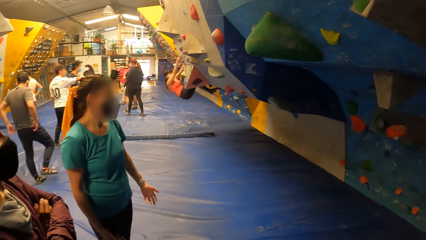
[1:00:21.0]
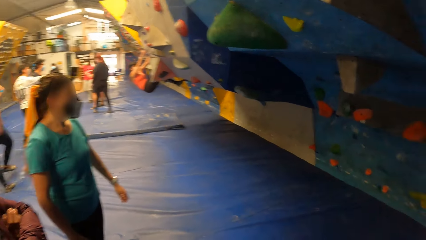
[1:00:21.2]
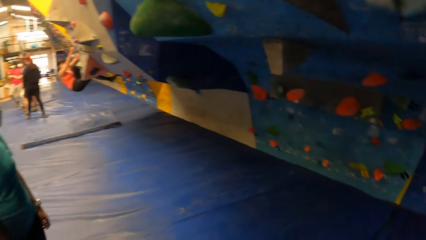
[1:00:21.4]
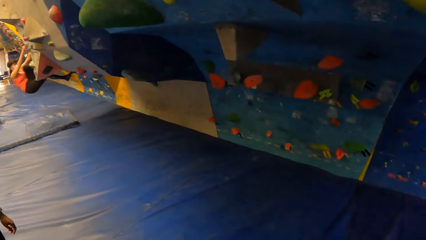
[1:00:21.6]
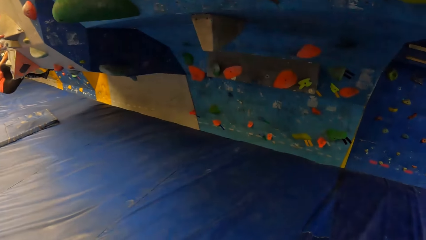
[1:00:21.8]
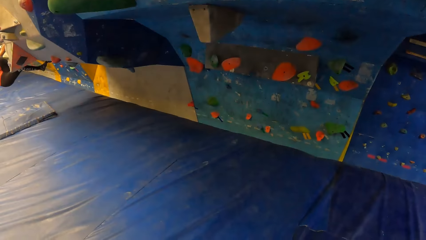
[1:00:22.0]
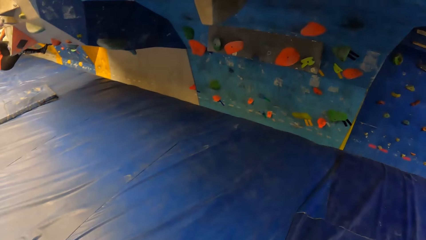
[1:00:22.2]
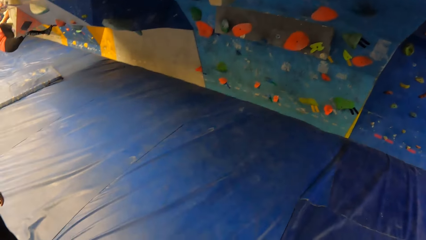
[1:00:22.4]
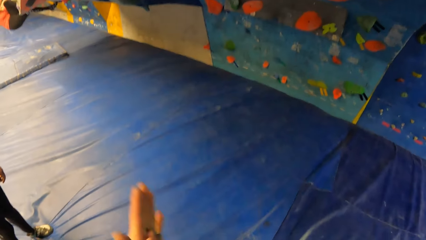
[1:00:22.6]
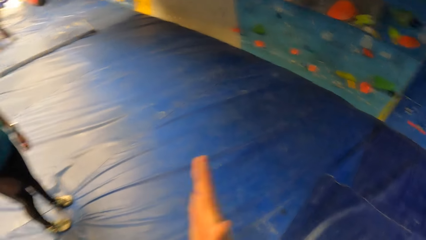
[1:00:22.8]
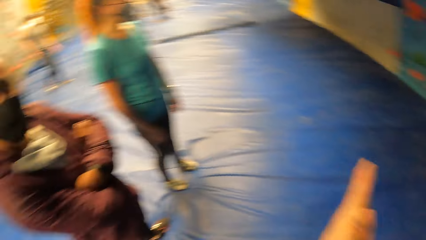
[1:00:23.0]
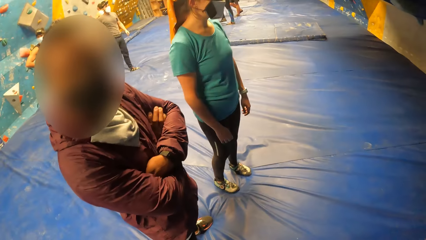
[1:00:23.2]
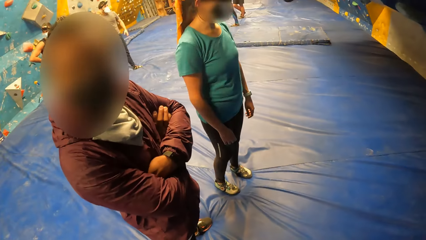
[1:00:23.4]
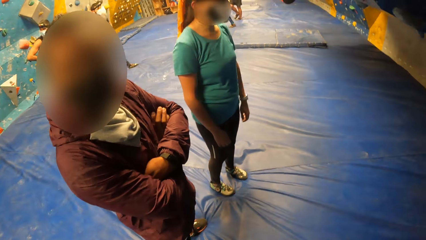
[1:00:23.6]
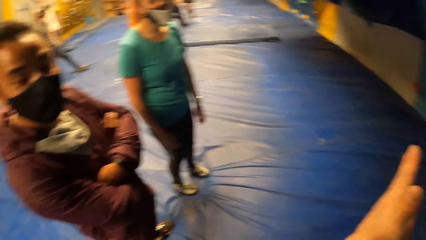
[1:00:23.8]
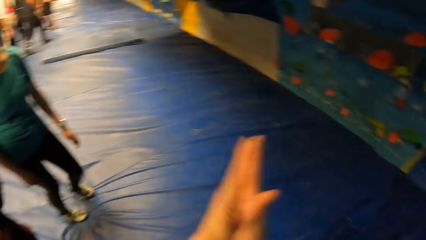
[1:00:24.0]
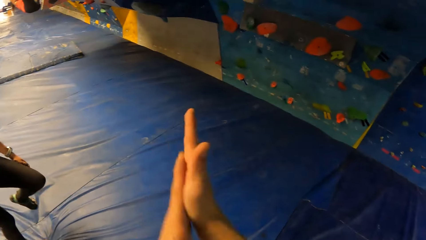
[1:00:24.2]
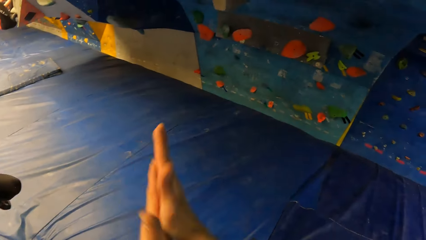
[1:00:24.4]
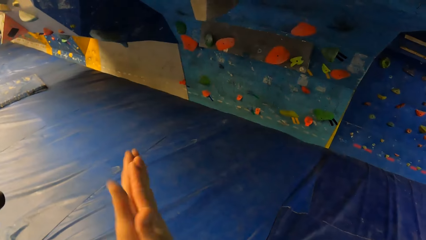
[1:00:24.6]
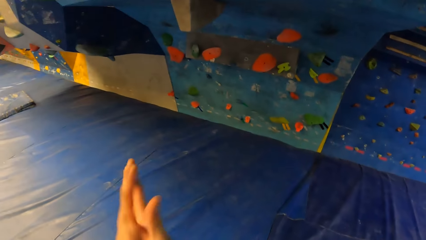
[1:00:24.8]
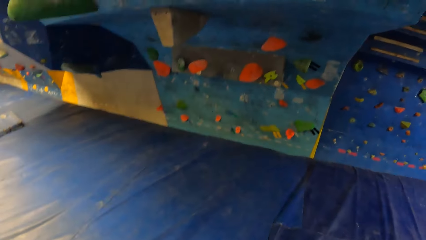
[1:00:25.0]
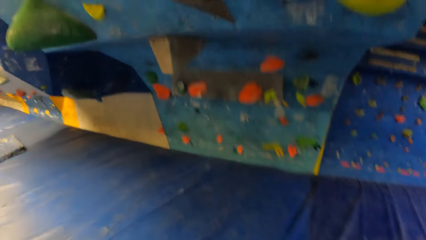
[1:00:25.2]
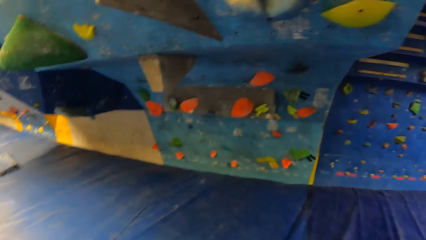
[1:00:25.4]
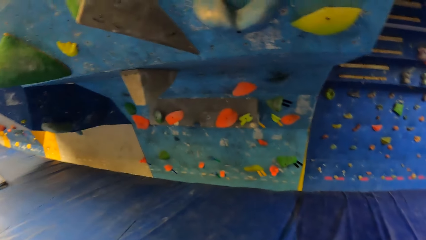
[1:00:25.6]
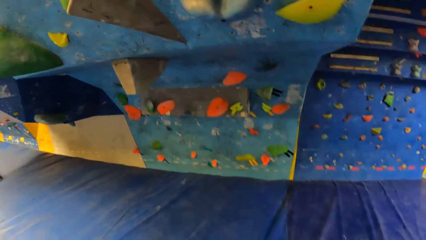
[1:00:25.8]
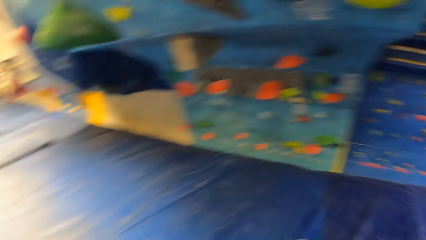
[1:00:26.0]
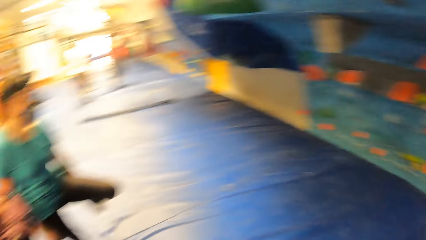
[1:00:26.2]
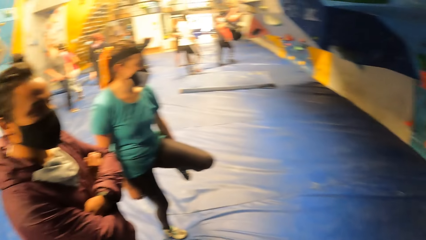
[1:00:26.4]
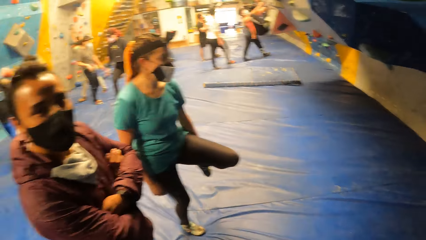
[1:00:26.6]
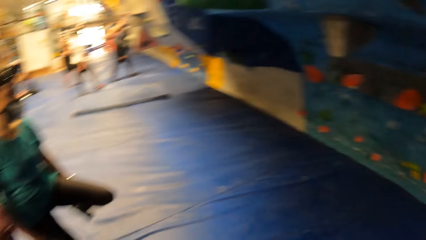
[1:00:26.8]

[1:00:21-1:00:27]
The camera wearer looks around.

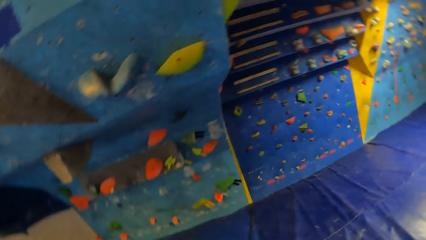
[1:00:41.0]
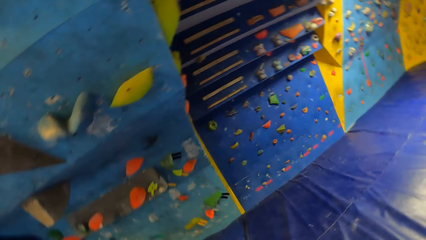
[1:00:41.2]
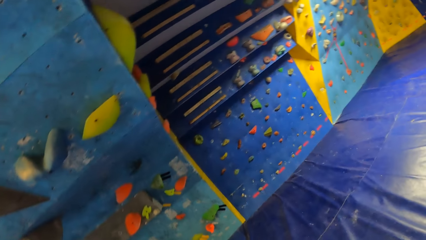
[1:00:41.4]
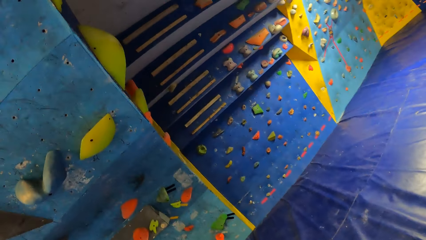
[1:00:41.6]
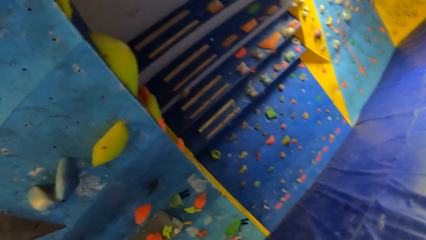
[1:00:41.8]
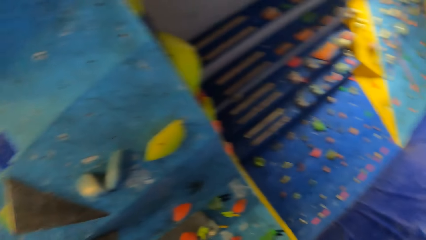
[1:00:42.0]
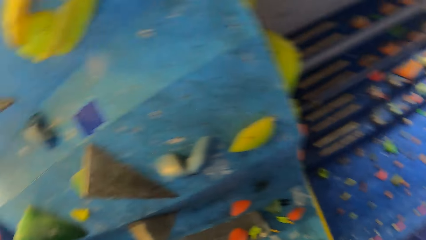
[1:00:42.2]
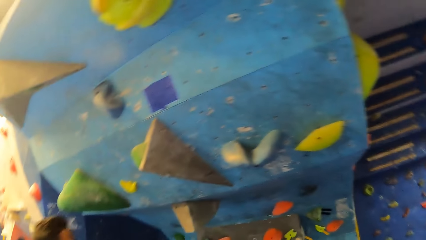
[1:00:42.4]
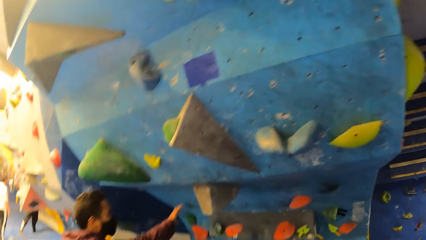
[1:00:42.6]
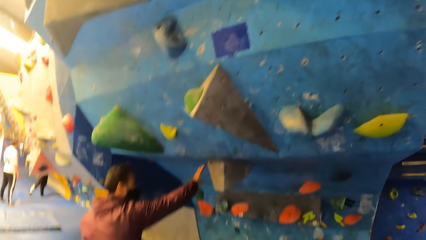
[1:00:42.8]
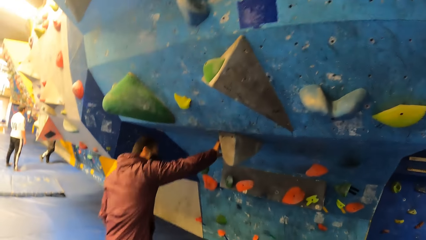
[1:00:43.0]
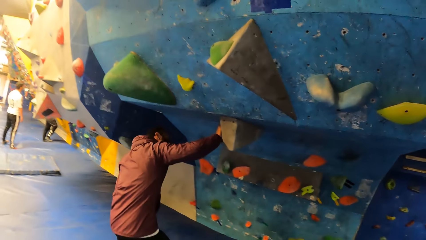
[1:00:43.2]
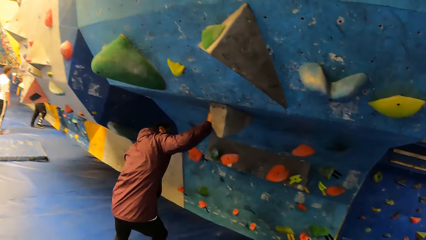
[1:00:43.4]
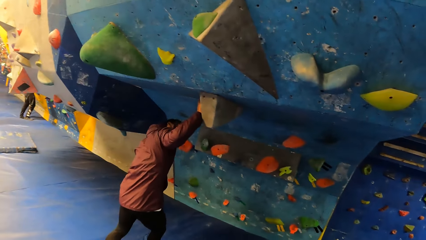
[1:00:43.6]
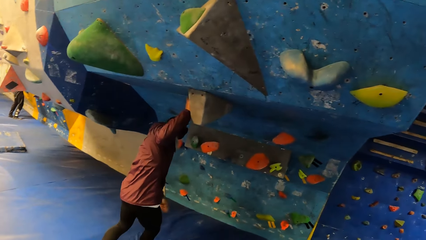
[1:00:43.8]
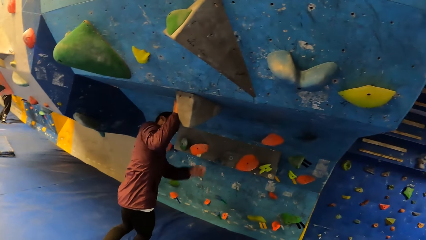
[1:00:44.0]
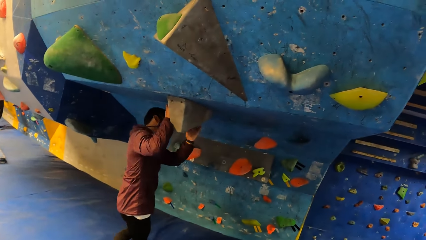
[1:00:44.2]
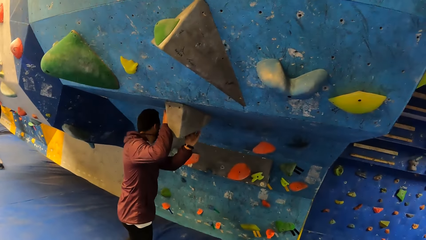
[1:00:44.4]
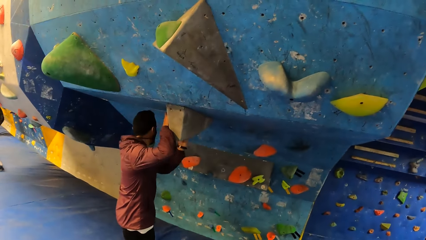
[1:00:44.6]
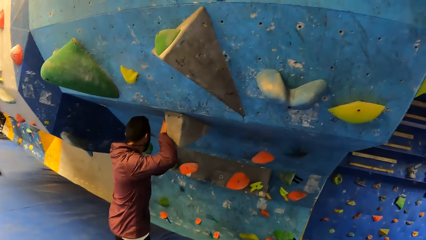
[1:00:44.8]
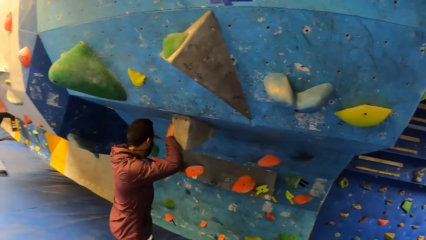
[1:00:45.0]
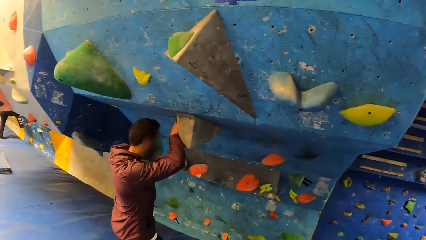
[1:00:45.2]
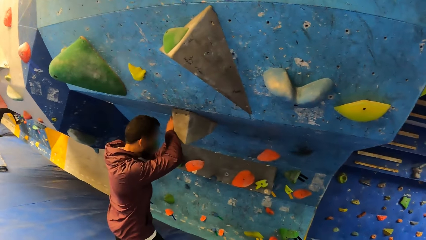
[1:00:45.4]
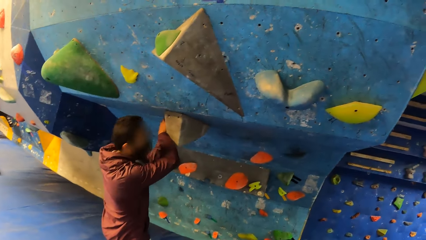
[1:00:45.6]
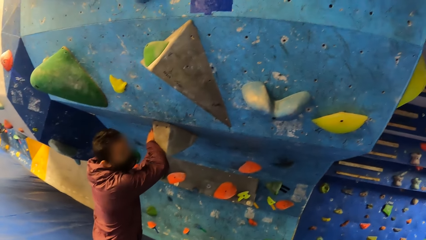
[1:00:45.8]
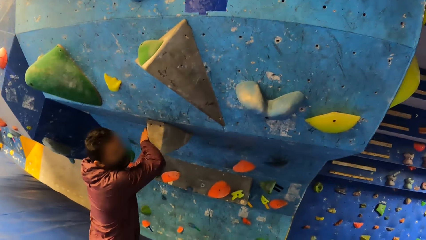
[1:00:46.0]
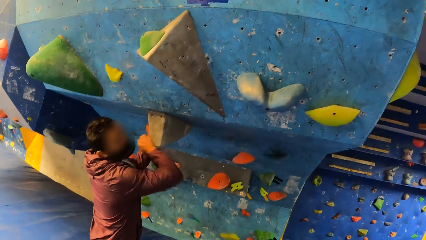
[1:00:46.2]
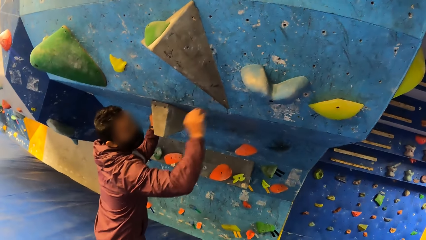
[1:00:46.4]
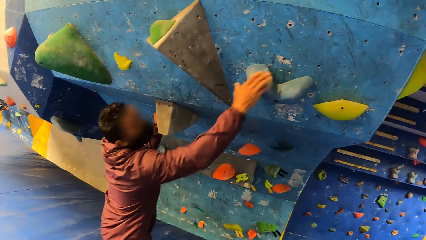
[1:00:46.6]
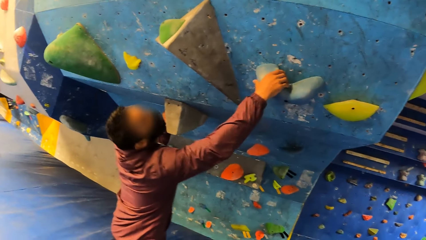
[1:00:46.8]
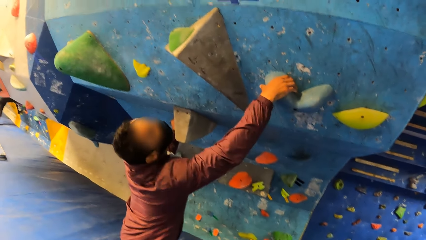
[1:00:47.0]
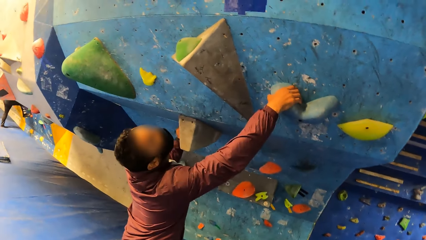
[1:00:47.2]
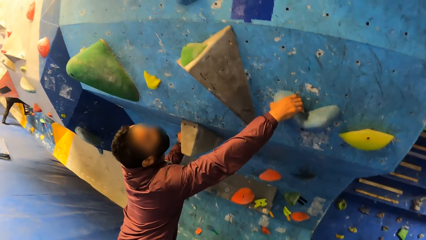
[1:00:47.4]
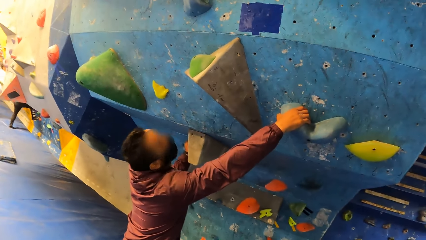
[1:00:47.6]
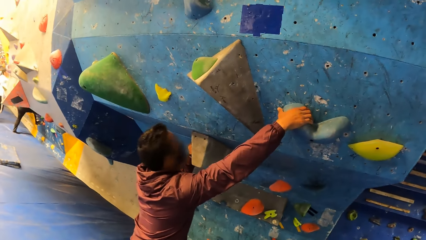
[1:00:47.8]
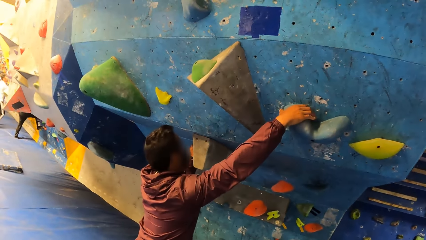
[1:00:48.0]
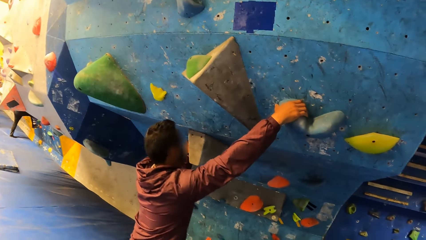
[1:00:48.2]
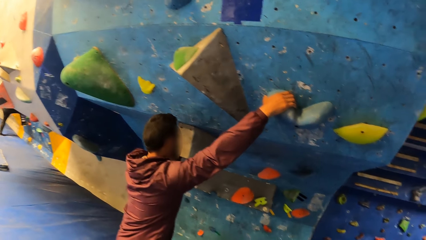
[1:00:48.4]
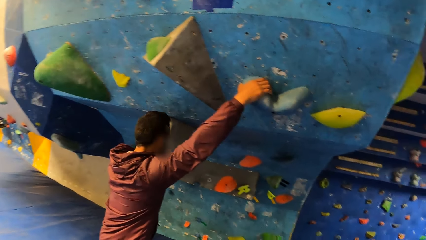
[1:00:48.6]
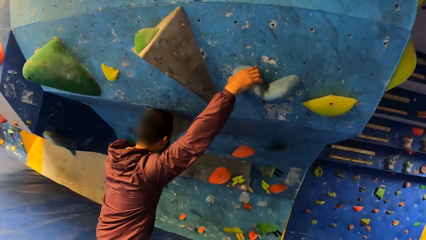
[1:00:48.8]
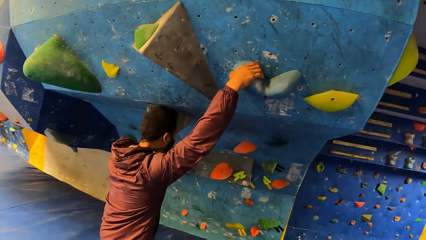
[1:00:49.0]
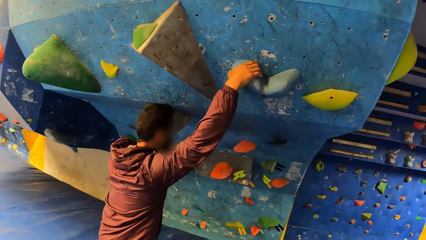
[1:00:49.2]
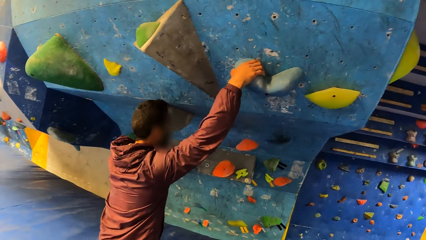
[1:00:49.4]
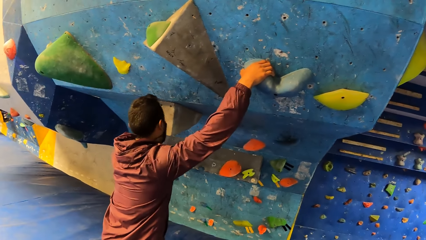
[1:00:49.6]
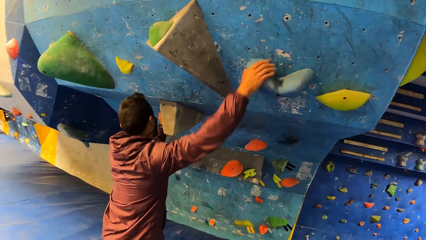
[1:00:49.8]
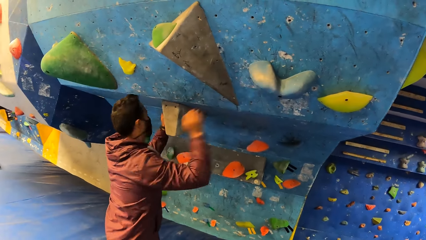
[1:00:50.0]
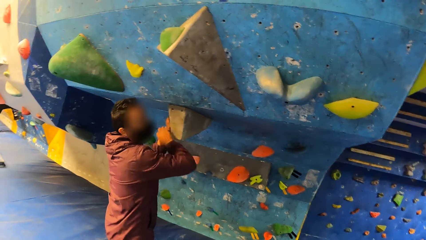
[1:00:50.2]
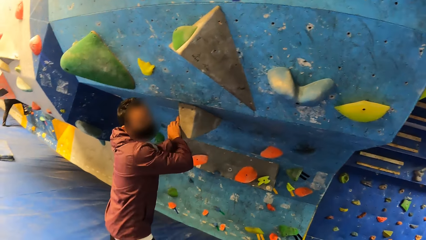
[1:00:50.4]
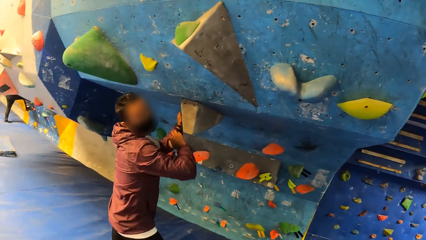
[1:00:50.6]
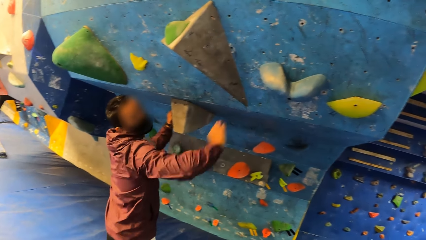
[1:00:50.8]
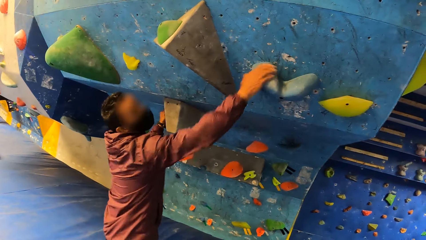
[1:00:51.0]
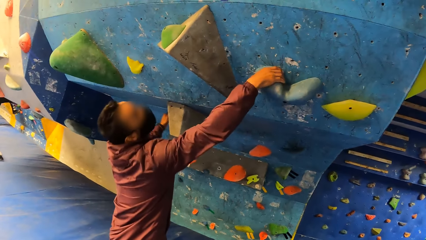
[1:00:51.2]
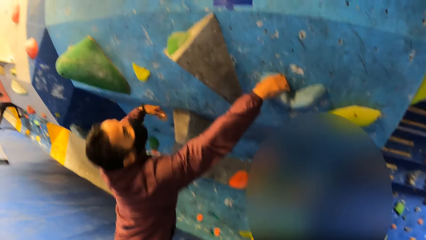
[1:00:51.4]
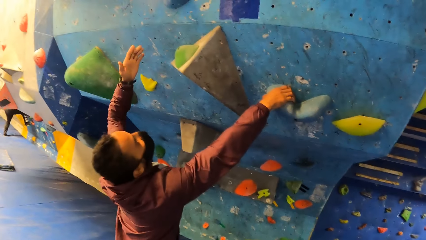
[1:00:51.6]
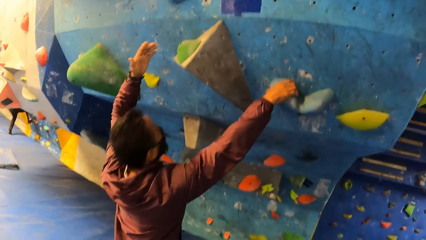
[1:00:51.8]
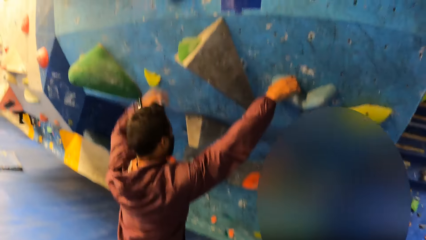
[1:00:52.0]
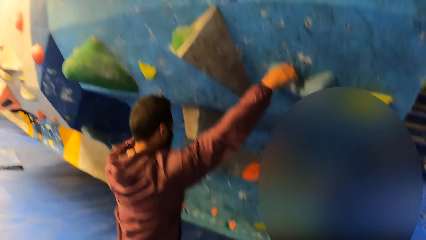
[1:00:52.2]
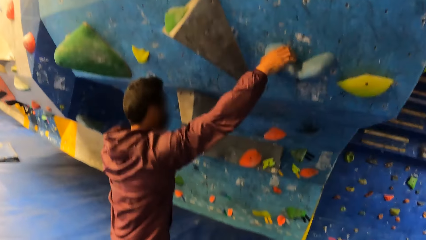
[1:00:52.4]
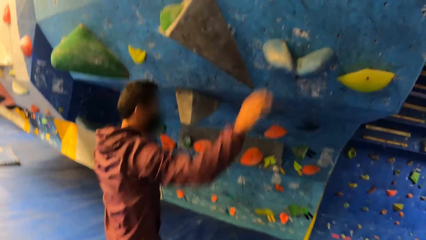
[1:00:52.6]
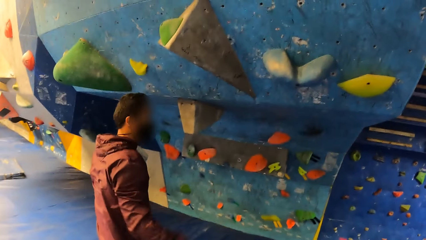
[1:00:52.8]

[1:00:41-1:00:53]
The man touches the climb hold with both hands. The man holds the artificial rocks. The man touches the climb hold with both hands again. The man touches the climb hold with his right hand. The man touches the climb hold with his right hand again.
